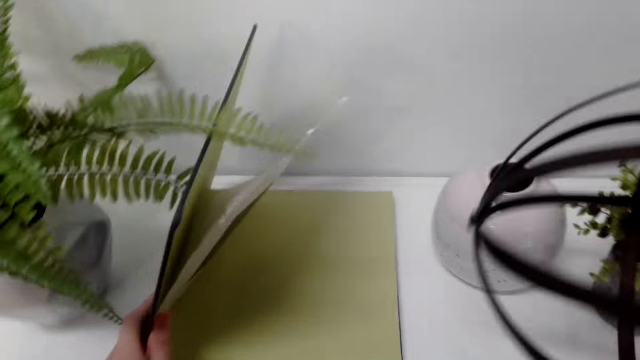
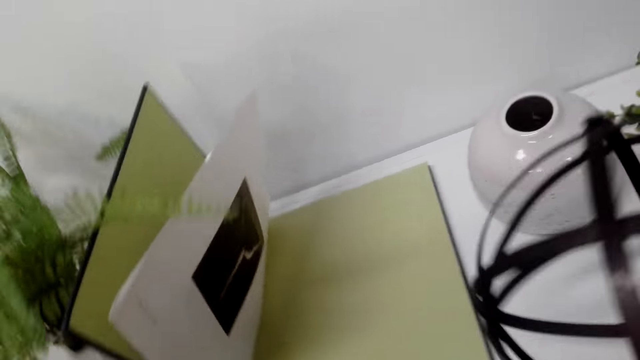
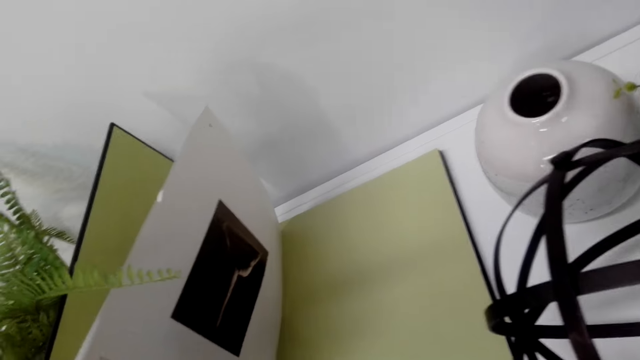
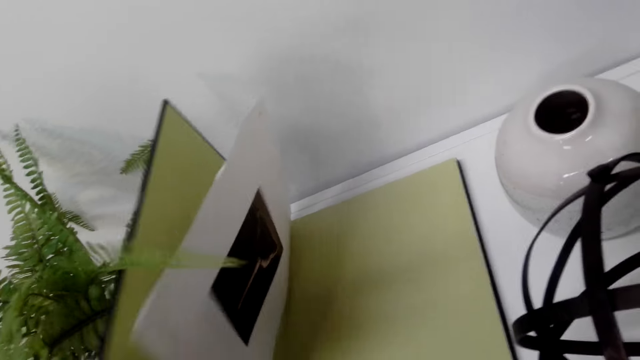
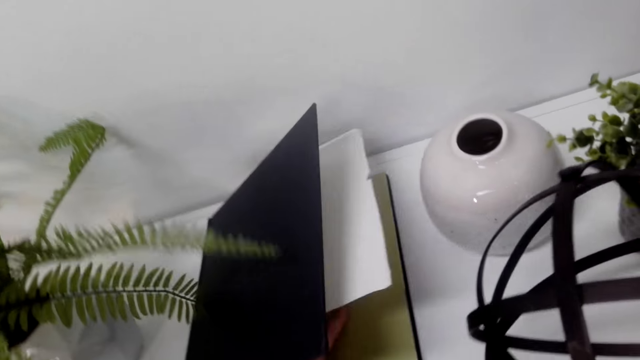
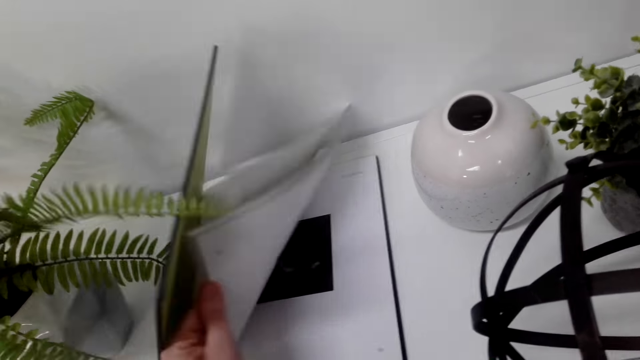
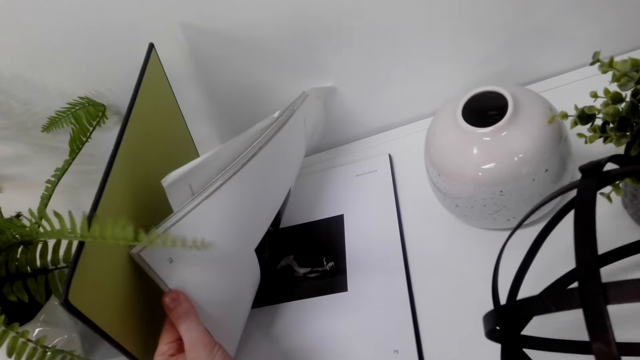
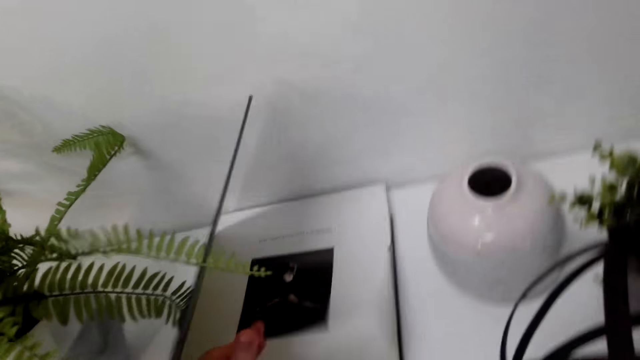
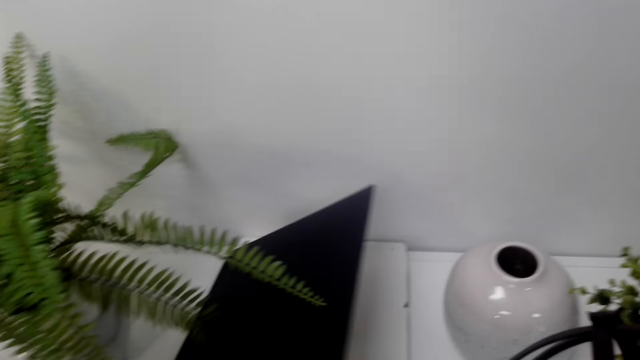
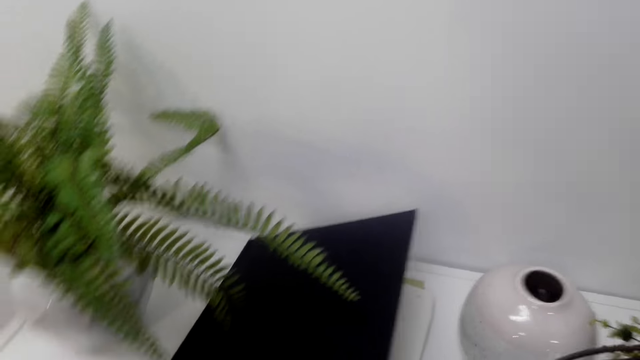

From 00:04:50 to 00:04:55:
The camera wearer opens a book. They turn pages of the book.

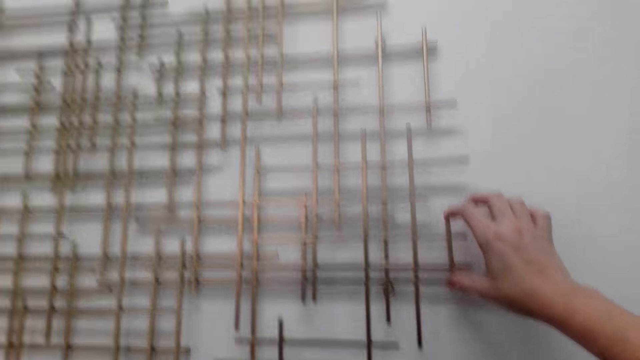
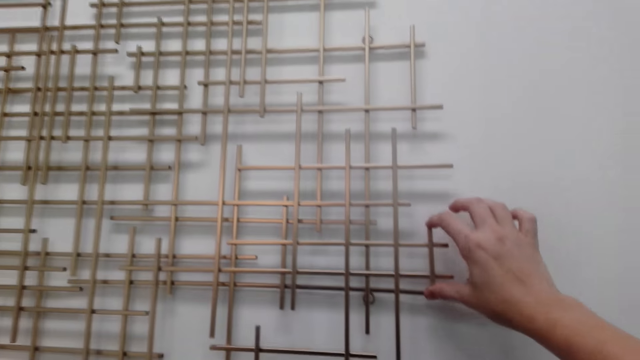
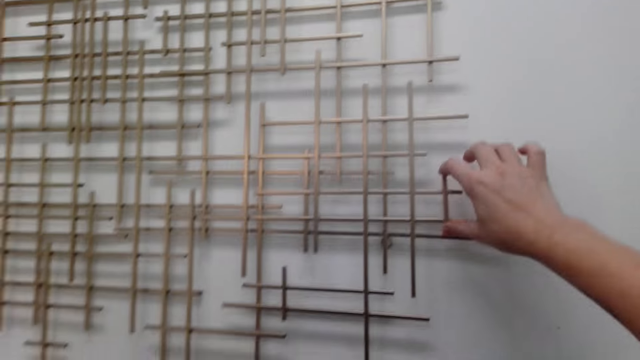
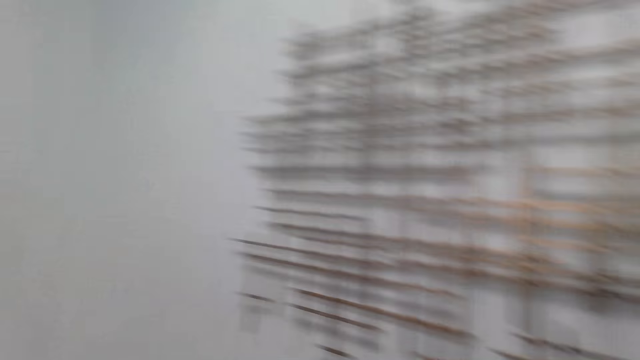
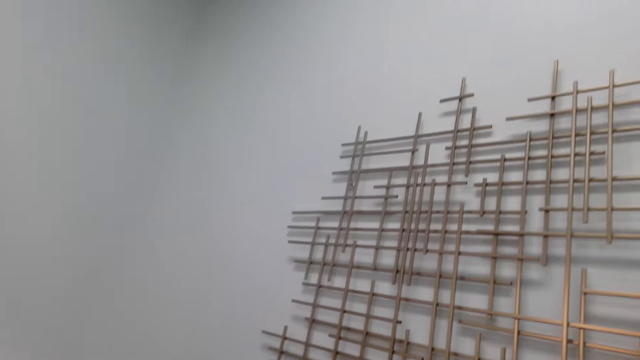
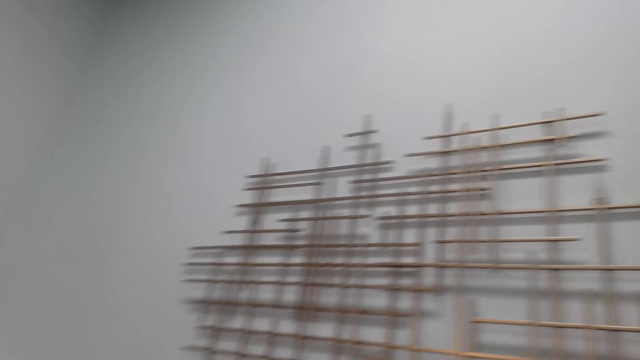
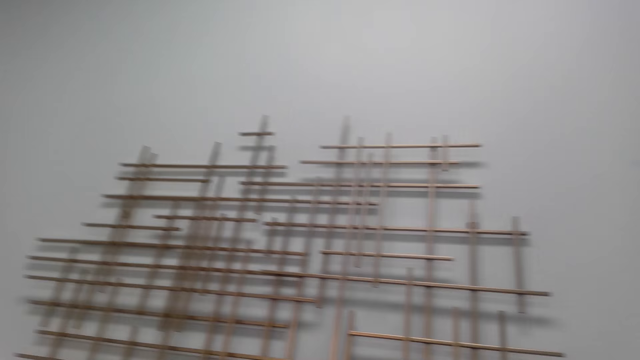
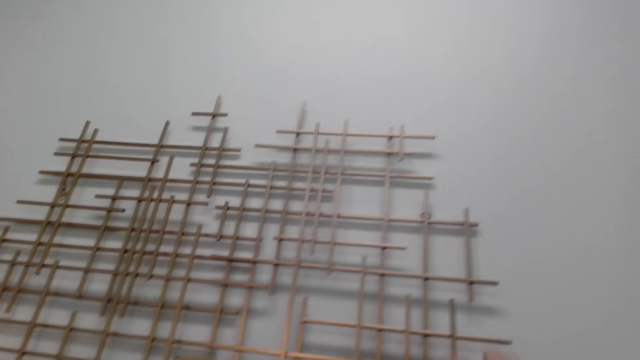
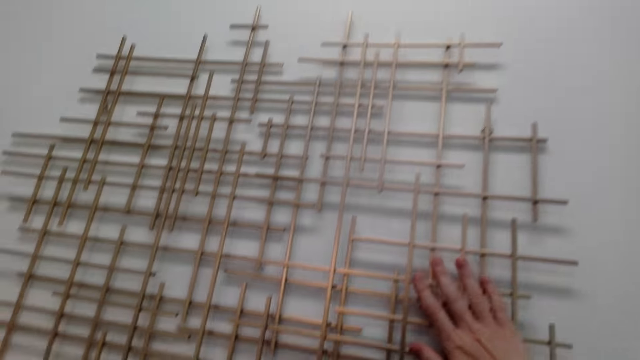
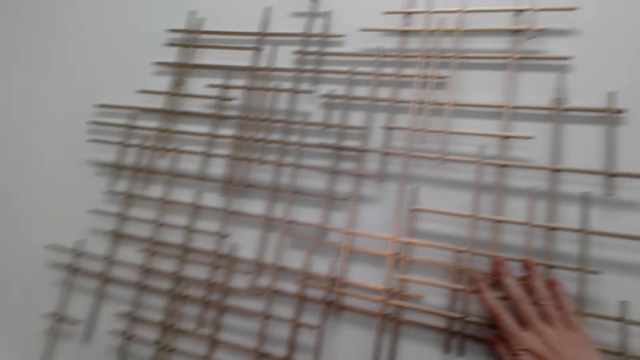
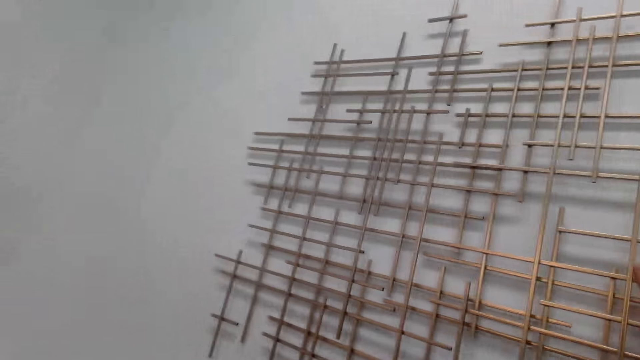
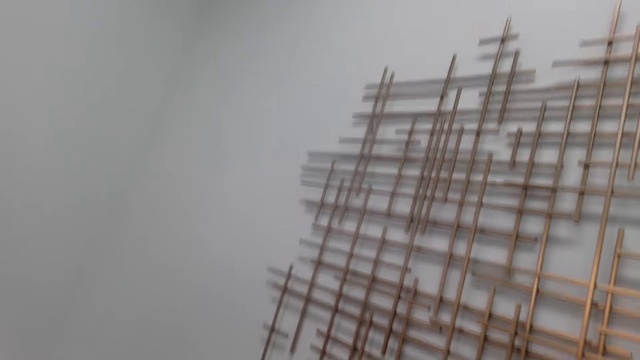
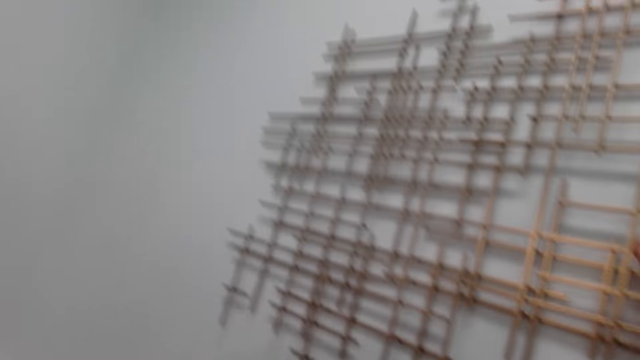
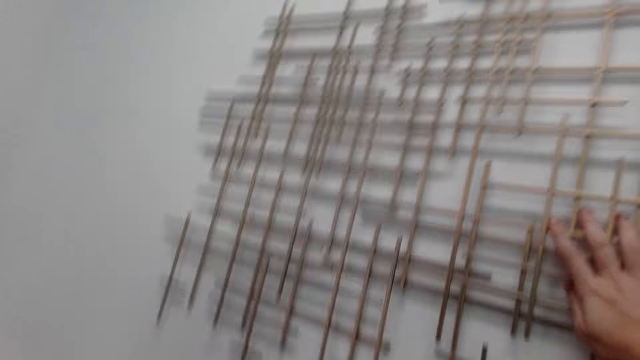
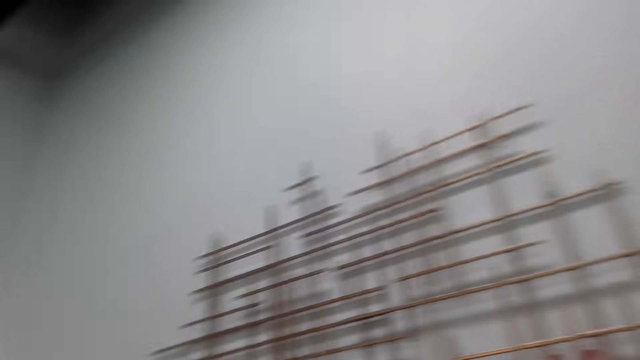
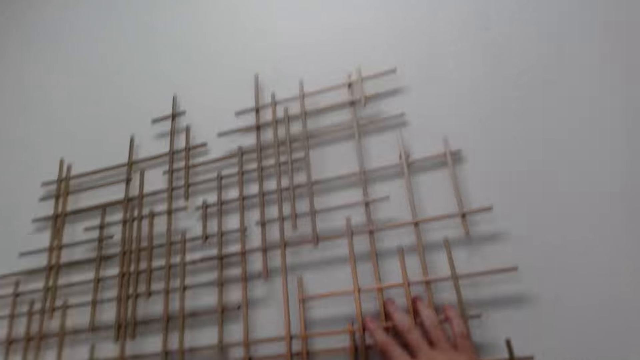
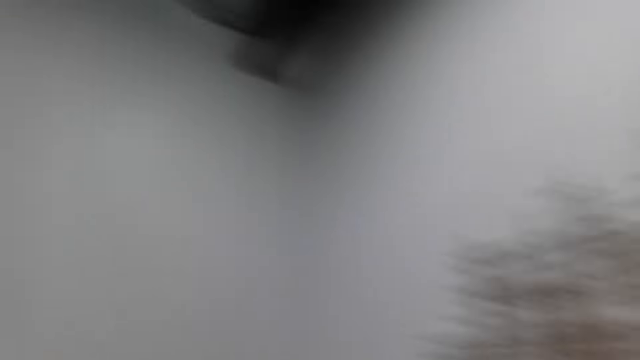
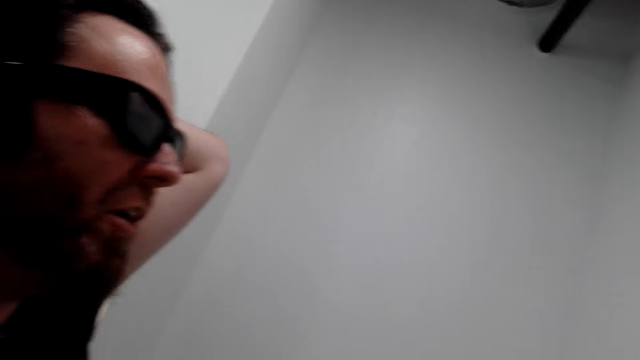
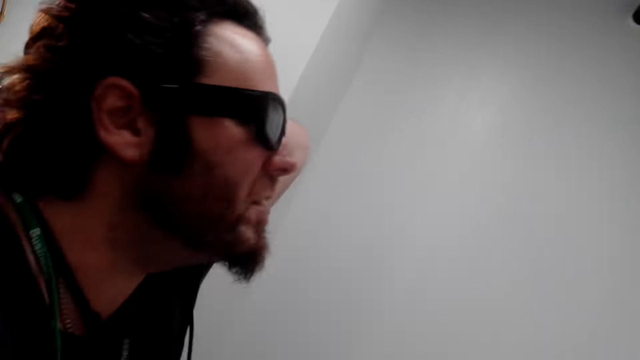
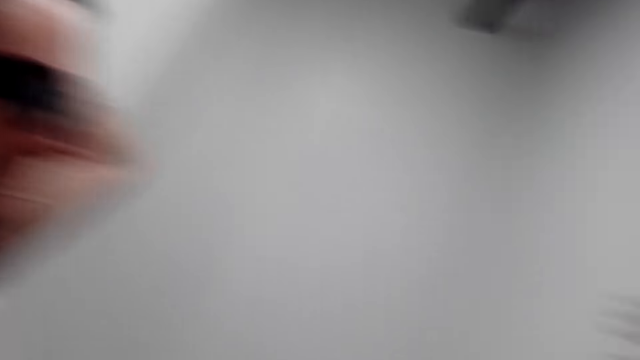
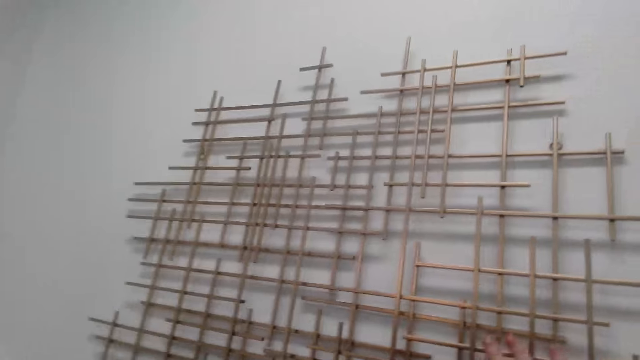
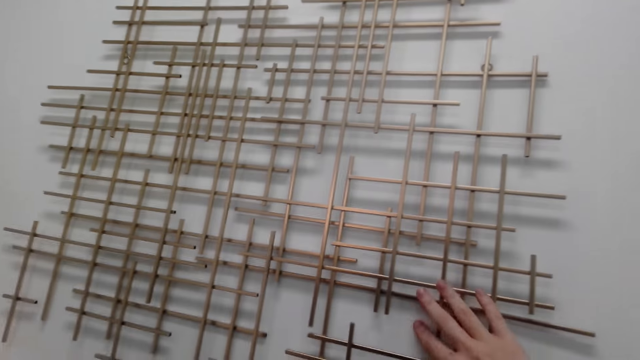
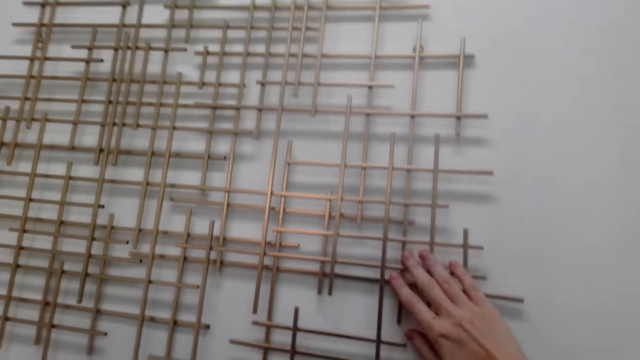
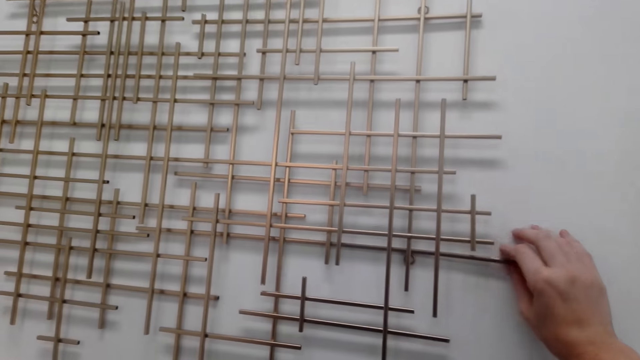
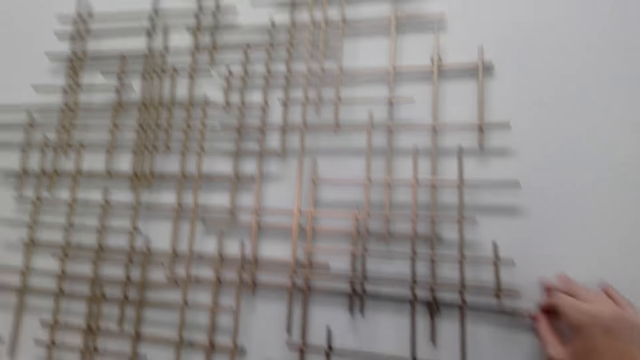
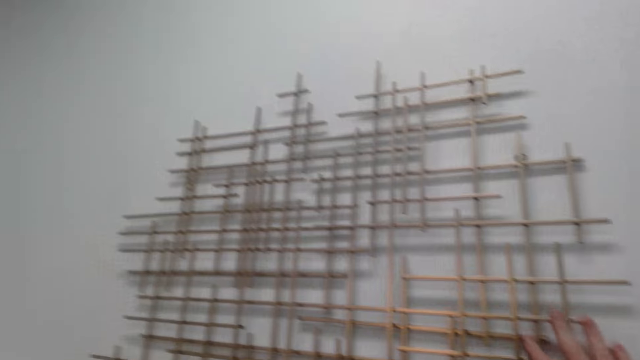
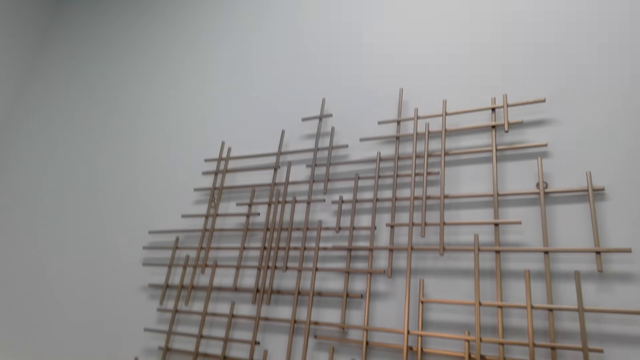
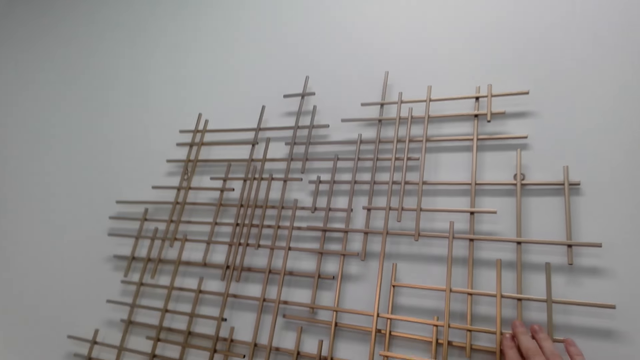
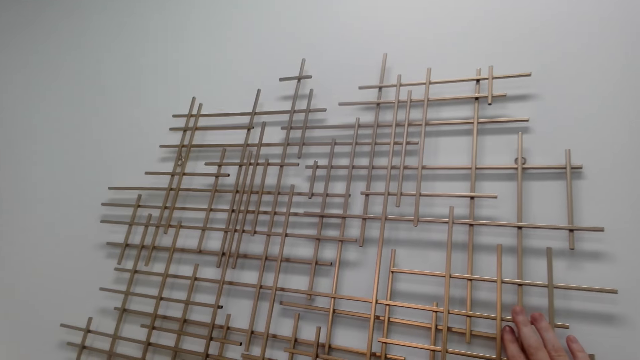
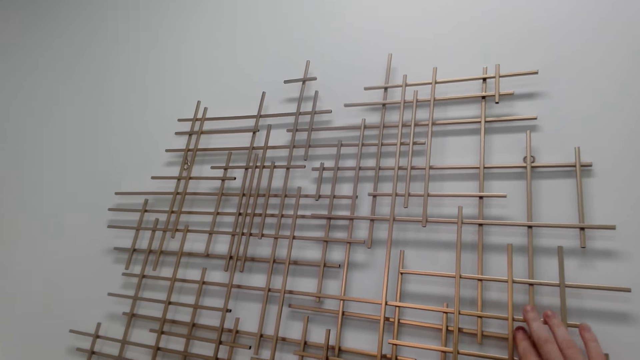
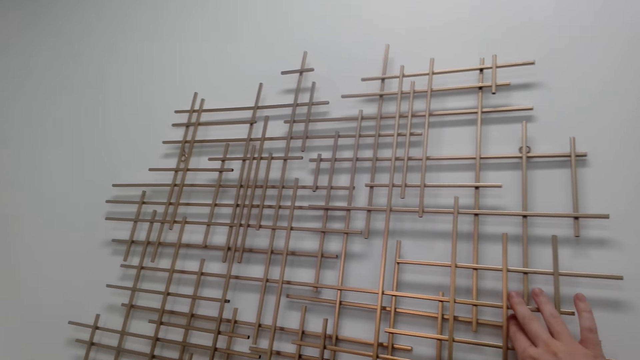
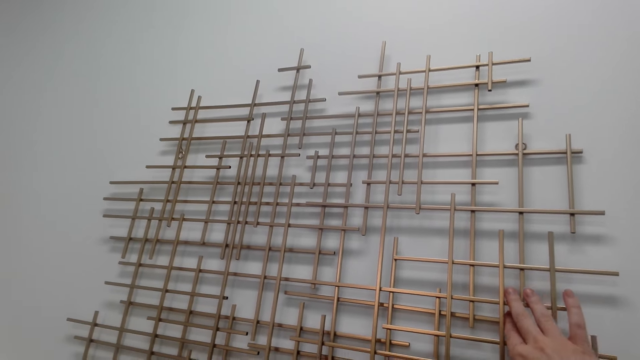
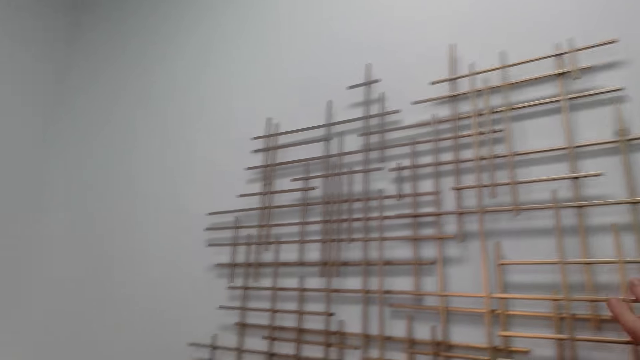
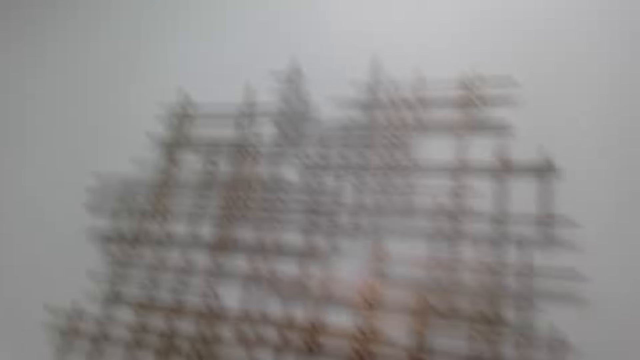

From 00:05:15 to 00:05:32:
The camera wearer looks around. They move a hand on the mesh. A person interacts with the camera wearer. The camera wearer moves hands on the mesh.
